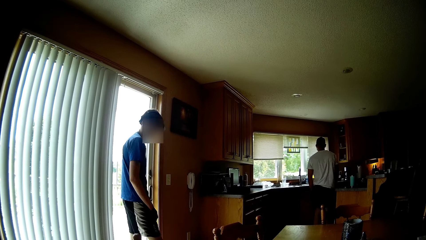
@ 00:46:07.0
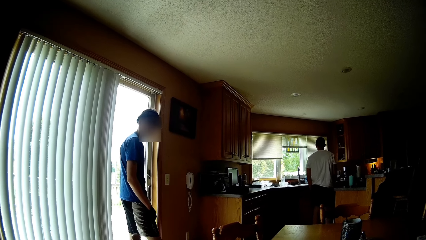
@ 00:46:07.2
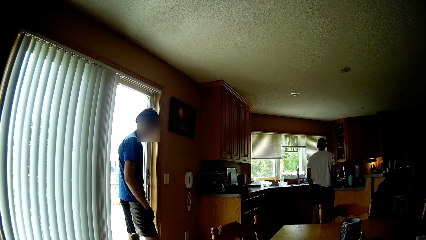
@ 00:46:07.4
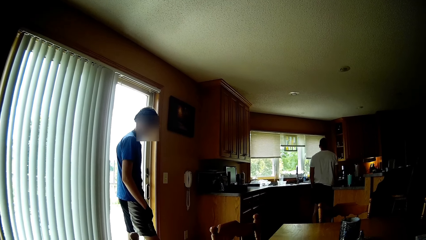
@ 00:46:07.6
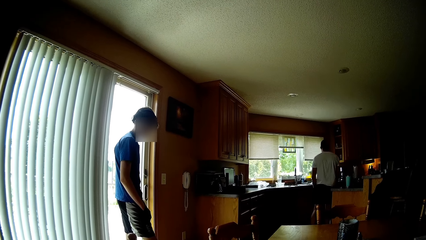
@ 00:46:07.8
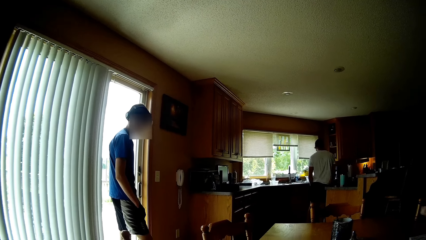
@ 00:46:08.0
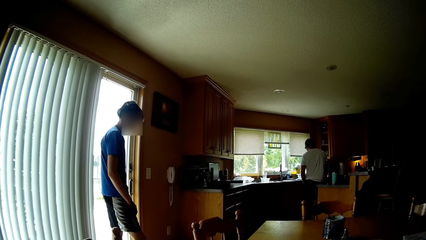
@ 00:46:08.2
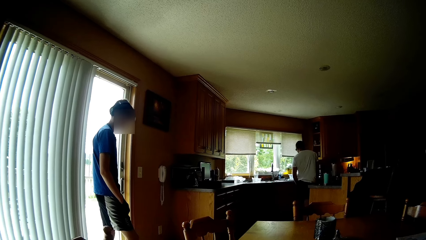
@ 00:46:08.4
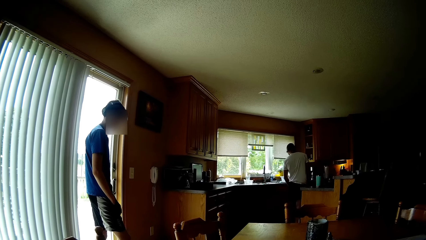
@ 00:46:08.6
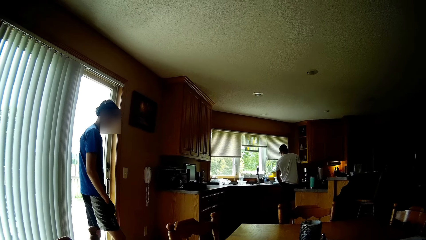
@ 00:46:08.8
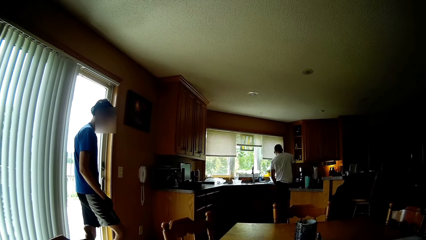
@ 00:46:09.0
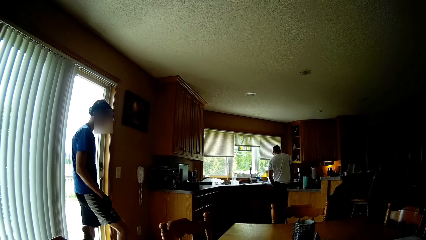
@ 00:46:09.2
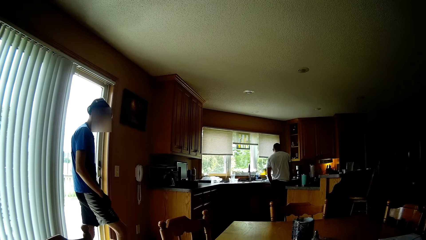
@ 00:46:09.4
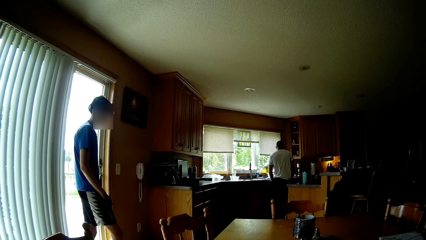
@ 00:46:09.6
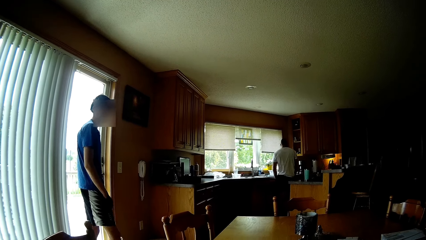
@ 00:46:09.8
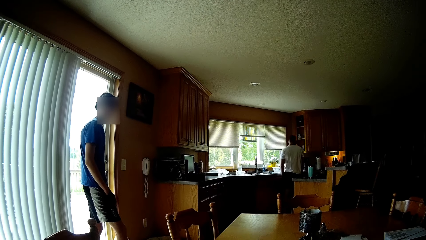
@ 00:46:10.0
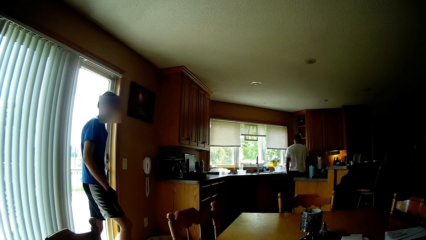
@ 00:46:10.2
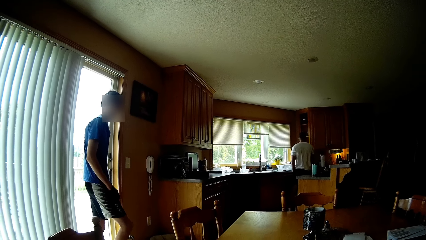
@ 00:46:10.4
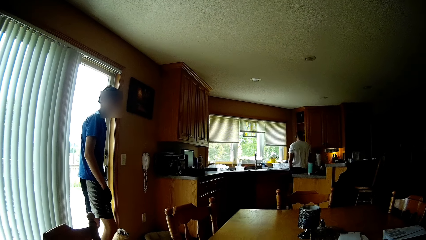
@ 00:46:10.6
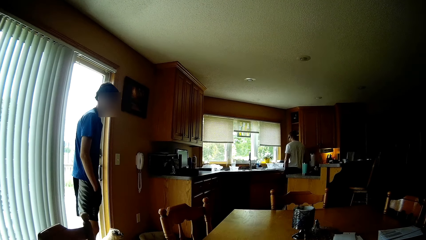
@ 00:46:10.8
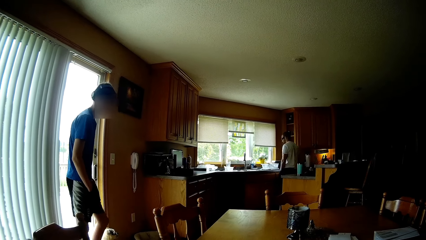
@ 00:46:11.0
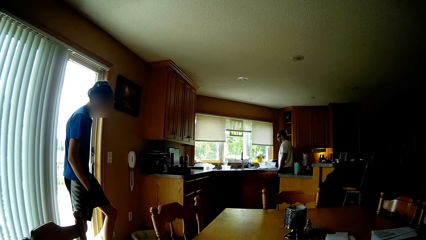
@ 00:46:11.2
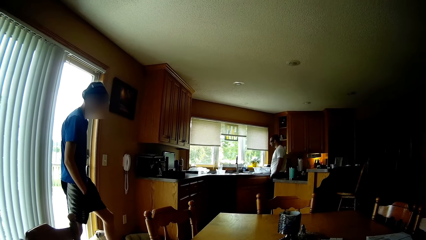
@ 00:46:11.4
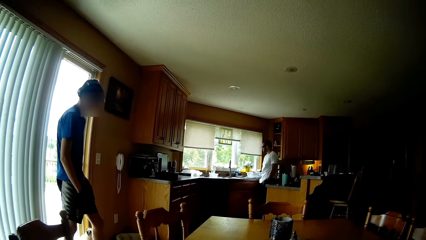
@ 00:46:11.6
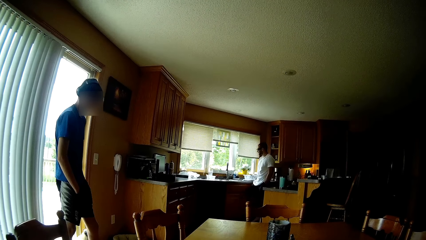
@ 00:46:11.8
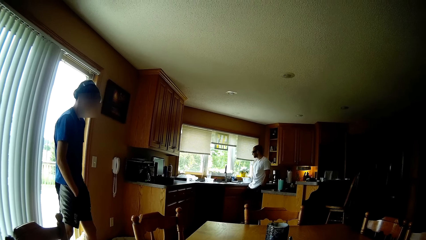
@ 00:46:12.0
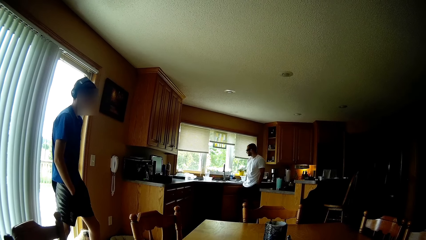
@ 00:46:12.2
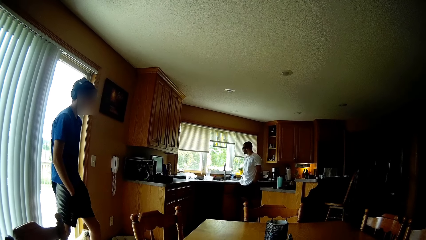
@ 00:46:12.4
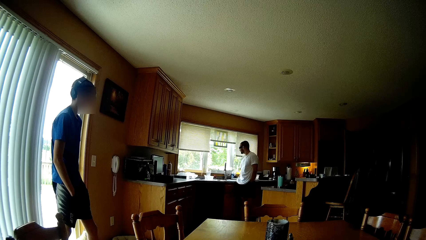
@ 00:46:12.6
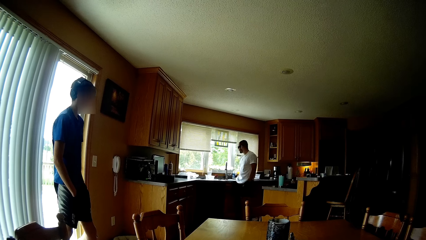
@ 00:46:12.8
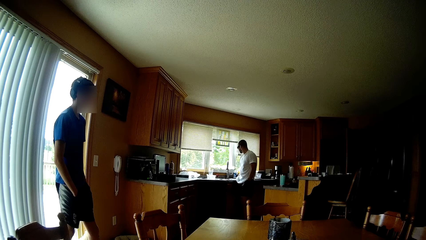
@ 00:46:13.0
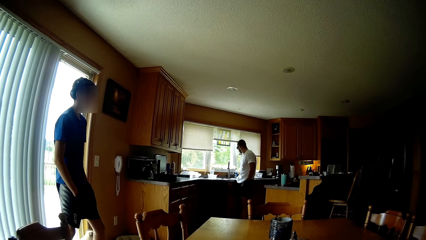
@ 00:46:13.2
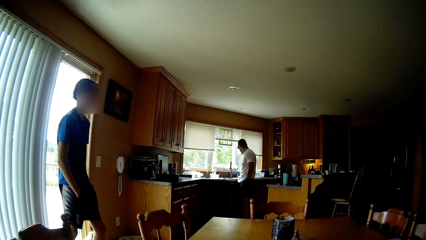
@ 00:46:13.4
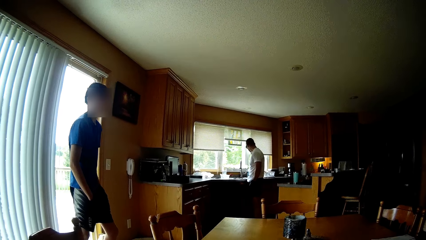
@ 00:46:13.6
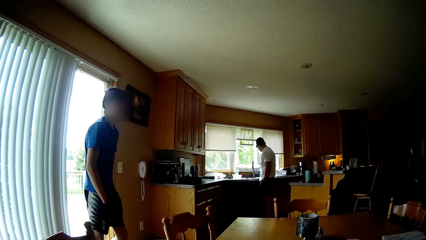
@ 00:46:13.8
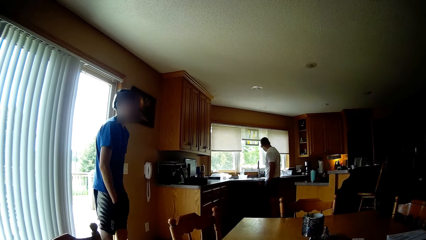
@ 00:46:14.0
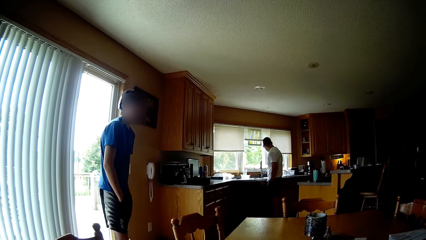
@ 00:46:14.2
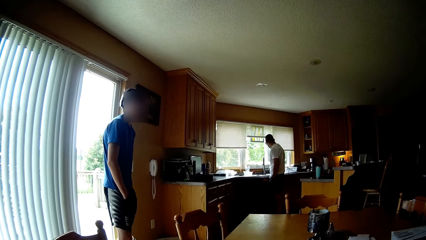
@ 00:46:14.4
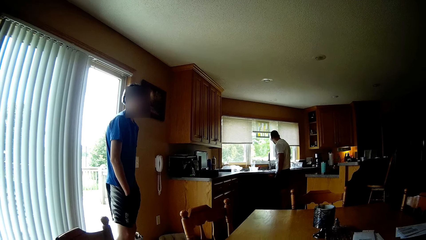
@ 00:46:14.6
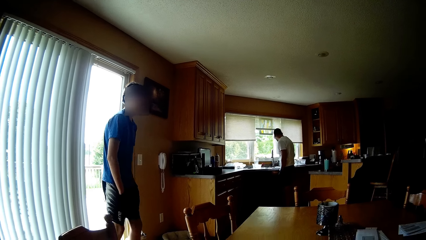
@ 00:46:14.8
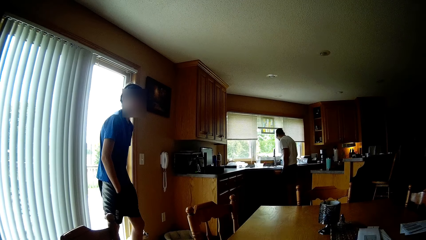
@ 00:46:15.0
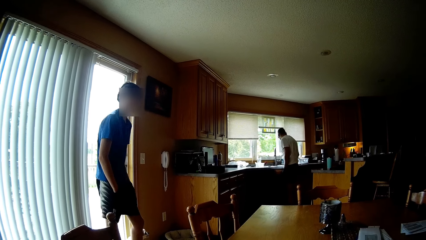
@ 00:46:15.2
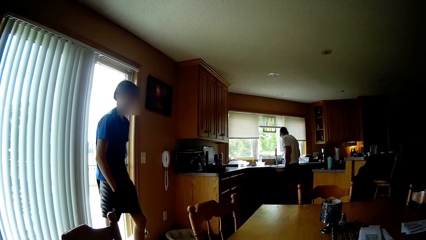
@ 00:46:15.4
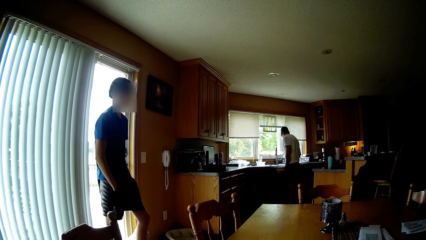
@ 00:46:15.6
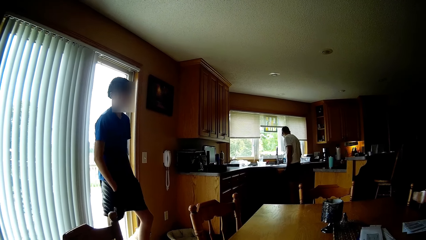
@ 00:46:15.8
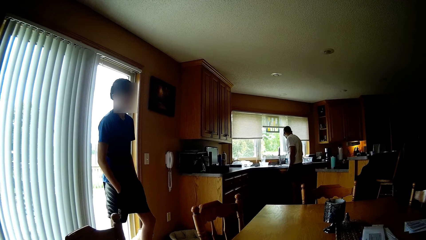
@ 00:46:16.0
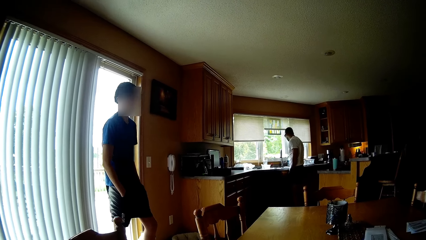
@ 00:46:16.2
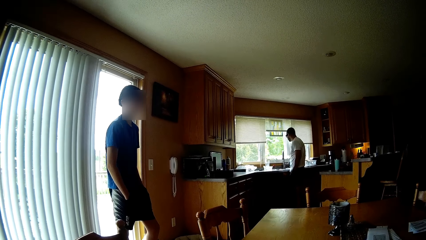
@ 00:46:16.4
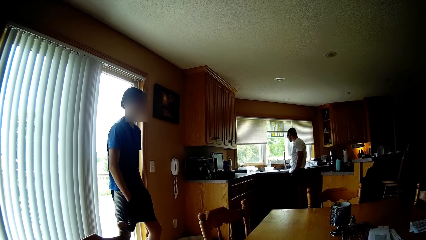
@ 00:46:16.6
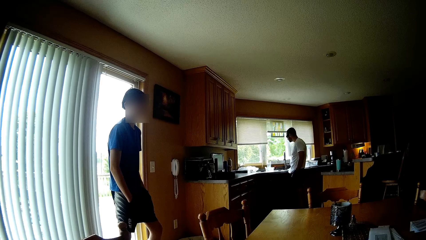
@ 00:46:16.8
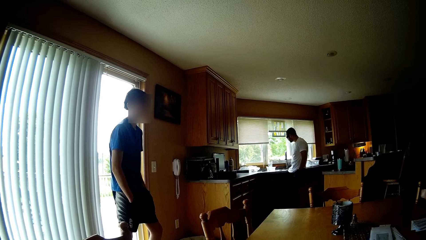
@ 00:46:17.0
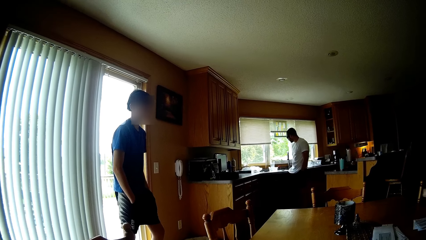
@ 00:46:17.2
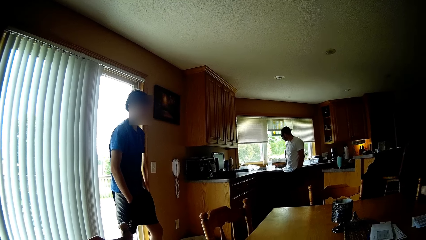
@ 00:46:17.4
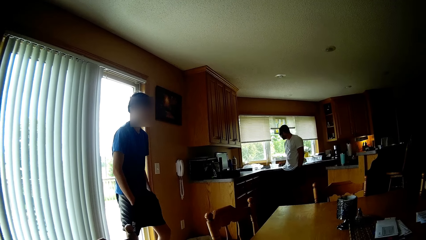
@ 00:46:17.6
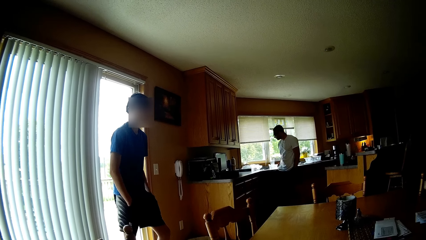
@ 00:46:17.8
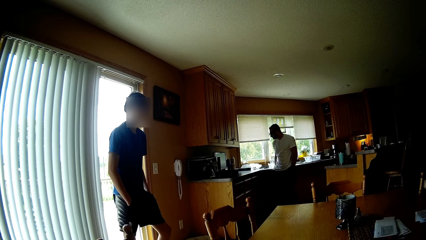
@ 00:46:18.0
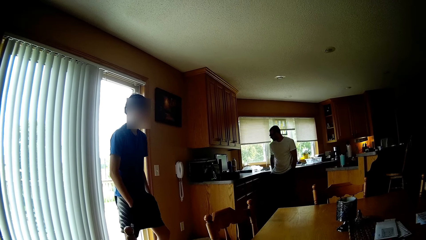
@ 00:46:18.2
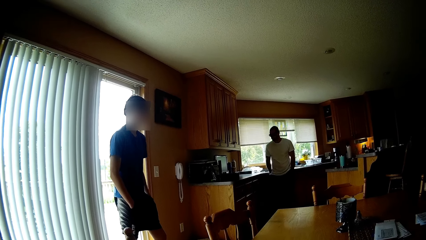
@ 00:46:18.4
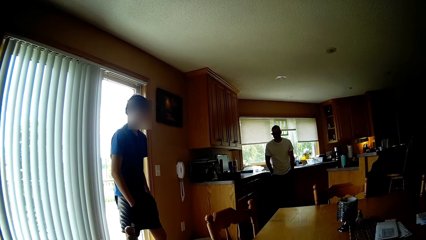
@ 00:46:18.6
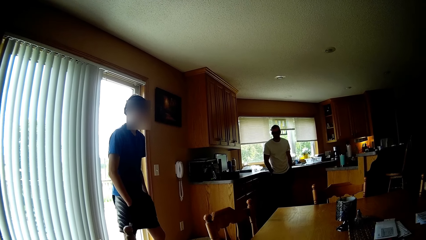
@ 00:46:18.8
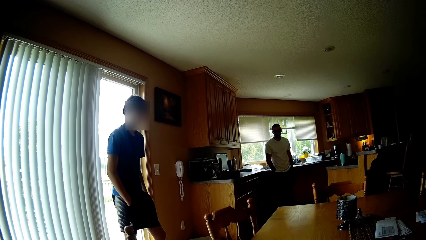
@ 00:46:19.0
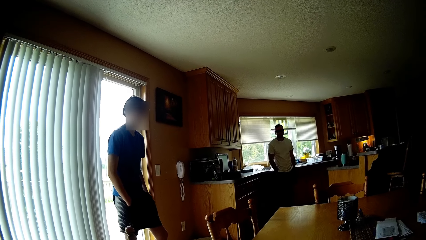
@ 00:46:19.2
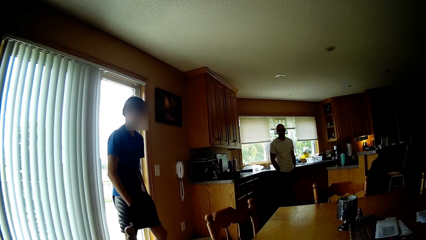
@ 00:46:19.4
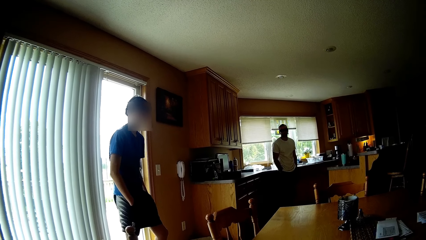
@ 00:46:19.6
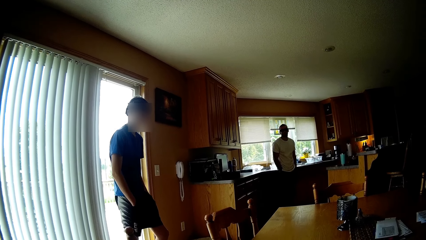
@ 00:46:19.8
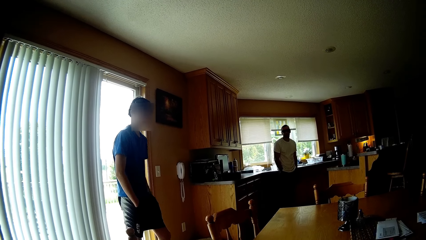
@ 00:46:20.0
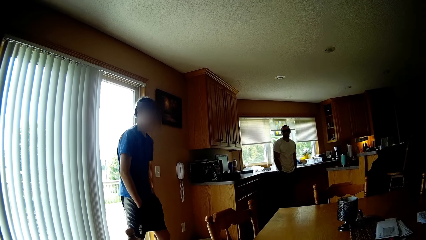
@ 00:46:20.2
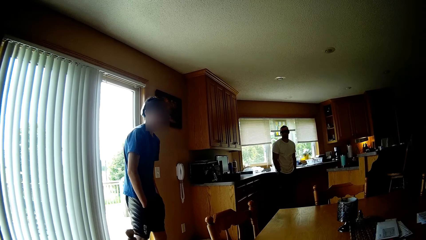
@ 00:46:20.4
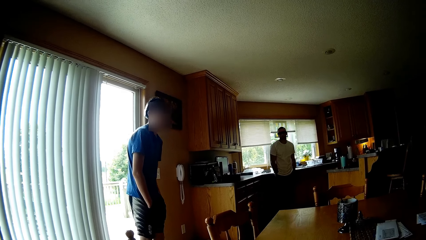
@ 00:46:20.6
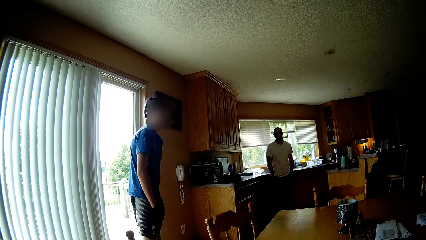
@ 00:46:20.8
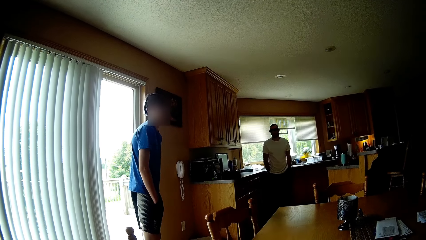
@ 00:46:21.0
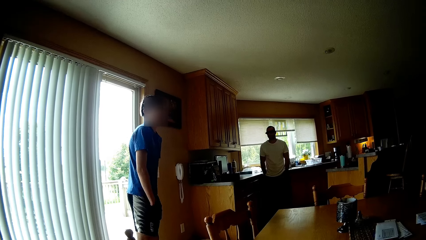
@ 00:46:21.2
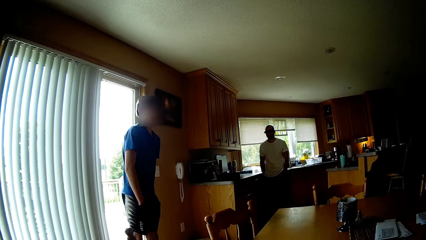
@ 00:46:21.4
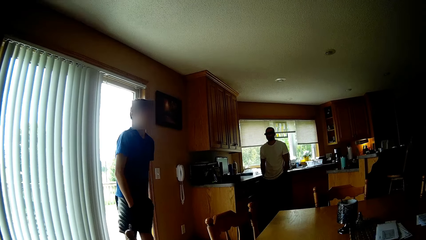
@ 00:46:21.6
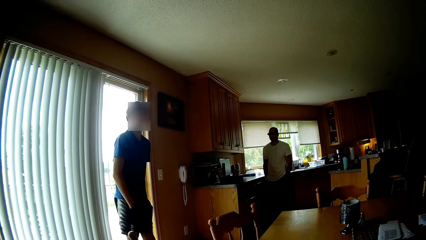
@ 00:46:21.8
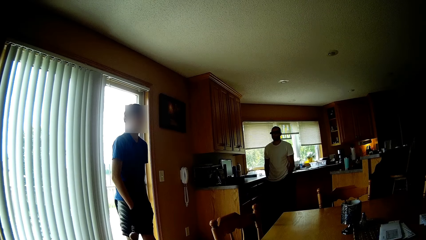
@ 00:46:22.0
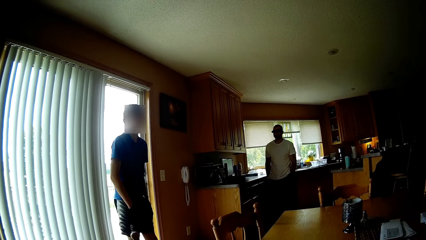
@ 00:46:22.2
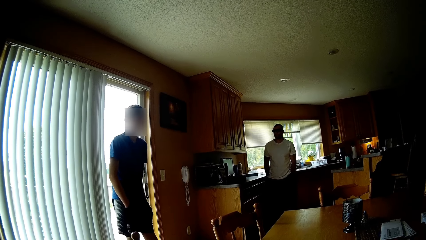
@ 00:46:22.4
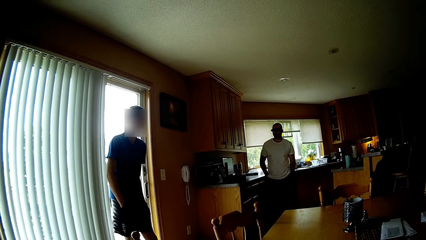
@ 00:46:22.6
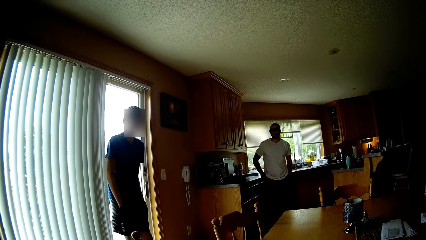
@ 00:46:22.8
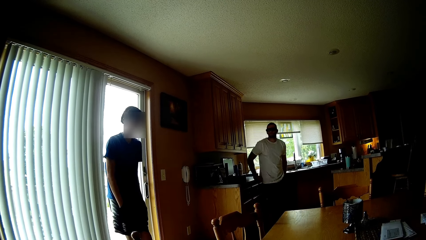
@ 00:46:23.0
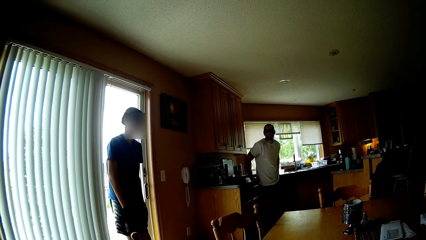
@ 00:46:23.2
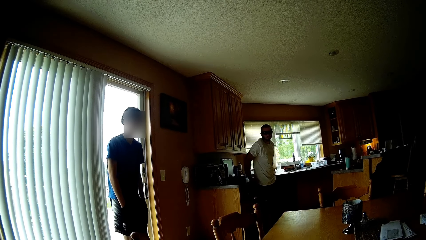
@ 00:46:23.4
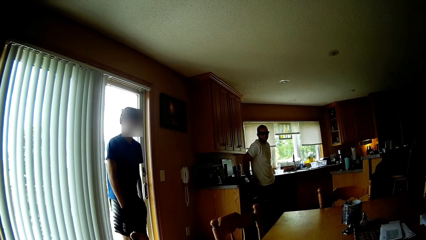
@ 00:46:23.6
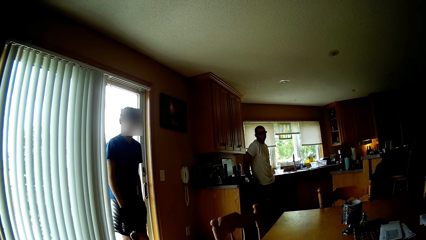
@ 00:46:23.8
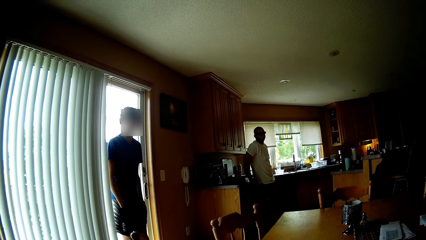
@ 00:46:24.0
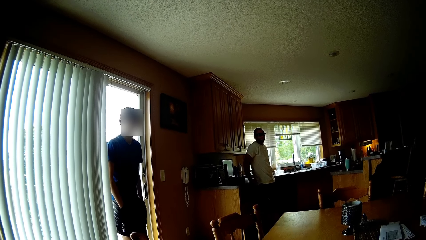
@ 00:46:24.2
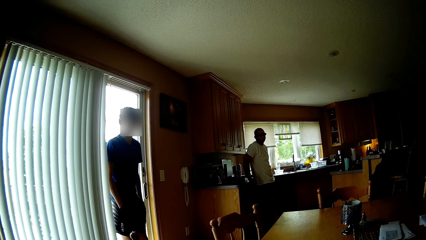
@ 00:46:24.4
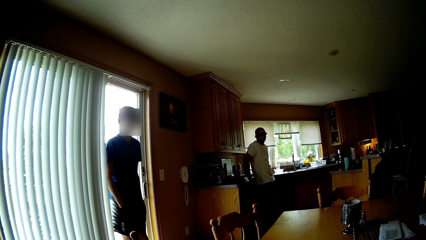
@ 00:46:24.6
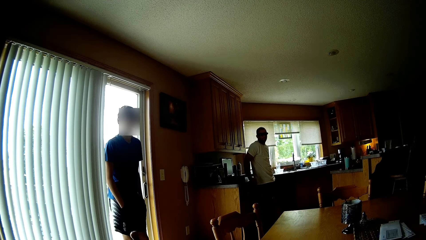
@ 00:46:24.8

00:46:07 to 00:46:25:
The camera wearer speaks with a man. The man walks to the kitchen. The camera wearer looks around. Another man speaks to the camera wearer and puts his hands in the pocket. The other man interacts with the camera wearer. The first man interacts with the camera wearer. The camera wearer speaks to the other man. The first man walks around the house. The other man speaks.
